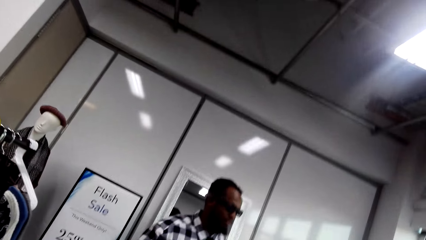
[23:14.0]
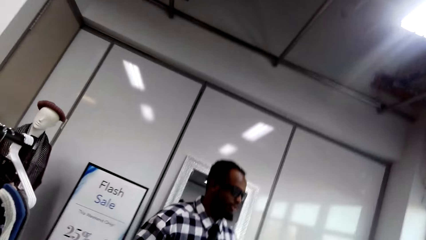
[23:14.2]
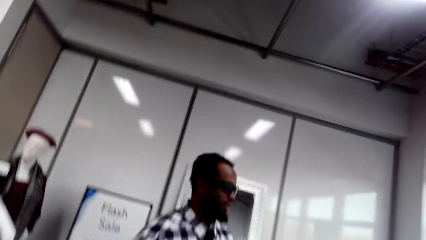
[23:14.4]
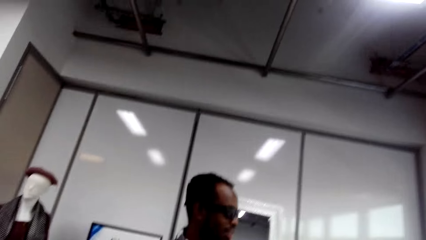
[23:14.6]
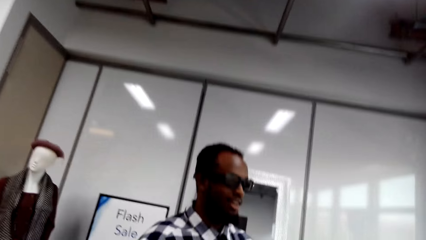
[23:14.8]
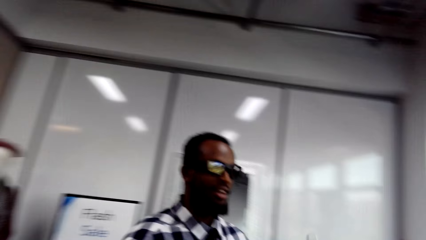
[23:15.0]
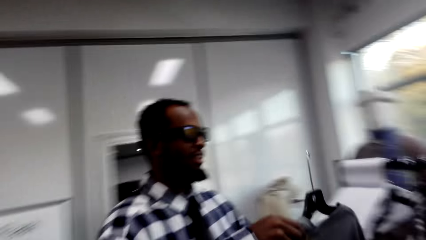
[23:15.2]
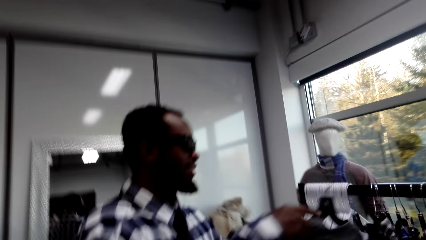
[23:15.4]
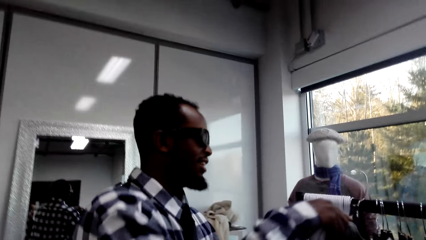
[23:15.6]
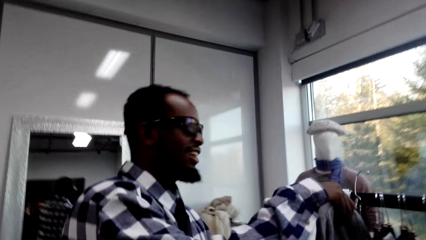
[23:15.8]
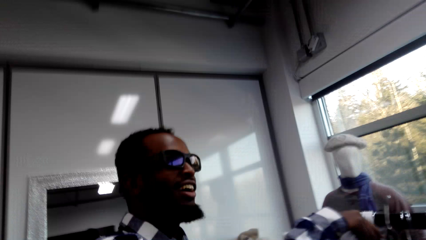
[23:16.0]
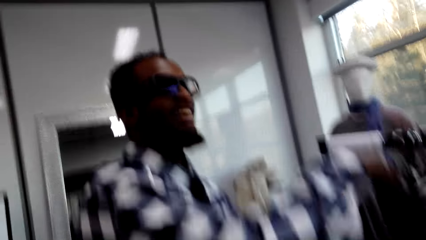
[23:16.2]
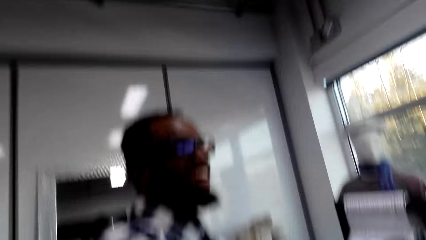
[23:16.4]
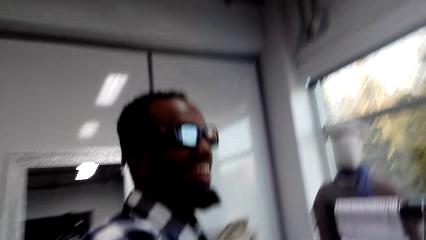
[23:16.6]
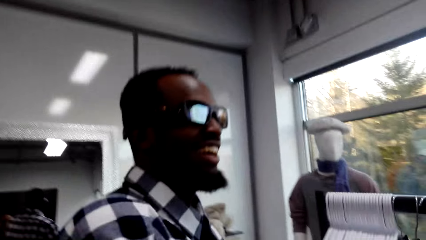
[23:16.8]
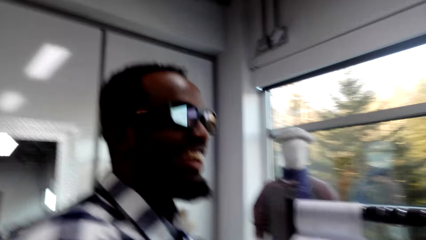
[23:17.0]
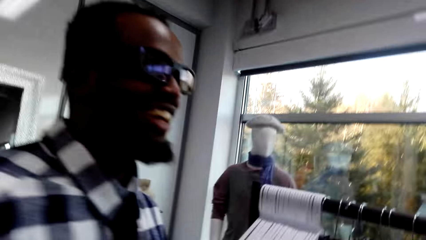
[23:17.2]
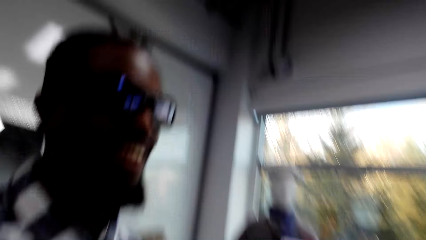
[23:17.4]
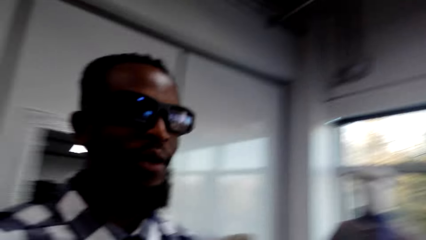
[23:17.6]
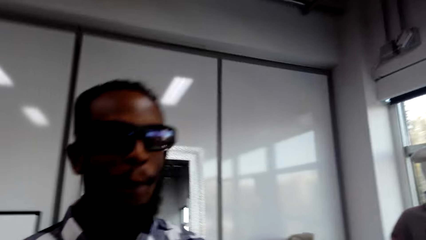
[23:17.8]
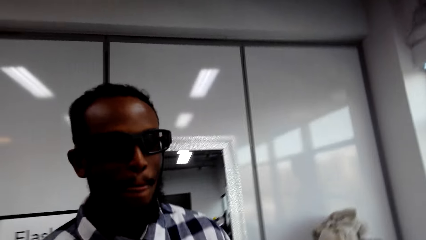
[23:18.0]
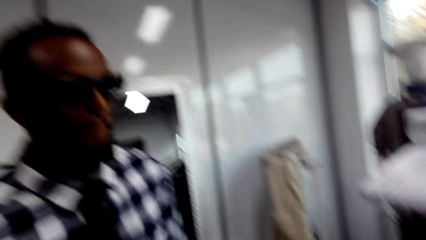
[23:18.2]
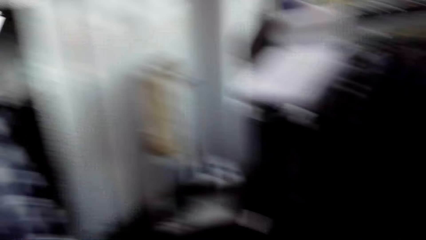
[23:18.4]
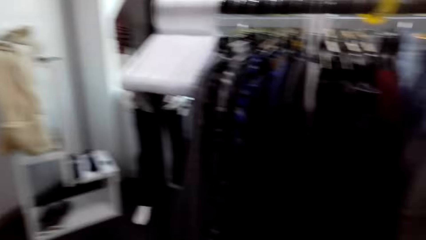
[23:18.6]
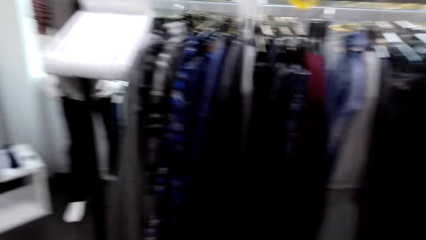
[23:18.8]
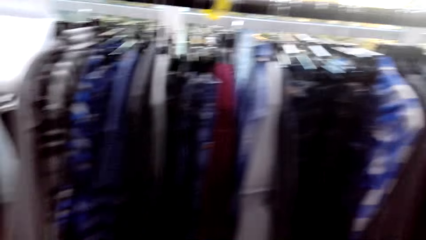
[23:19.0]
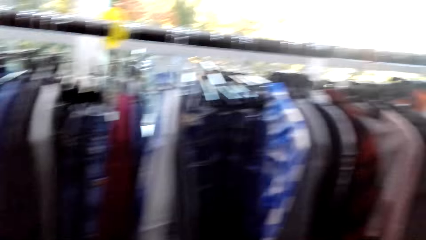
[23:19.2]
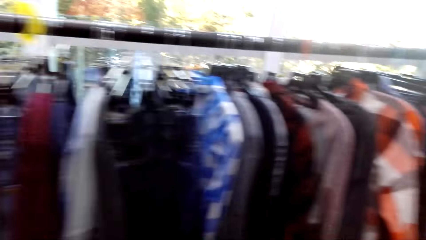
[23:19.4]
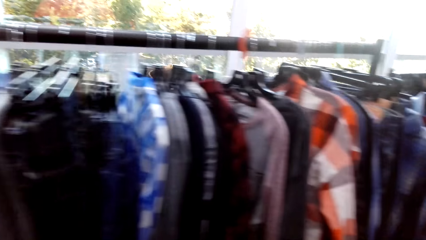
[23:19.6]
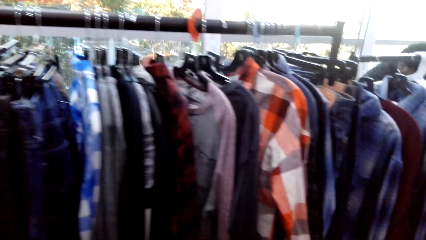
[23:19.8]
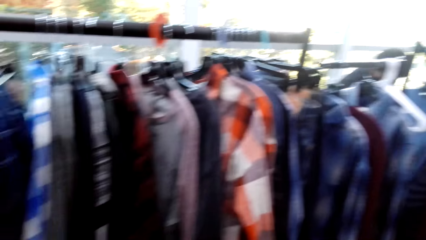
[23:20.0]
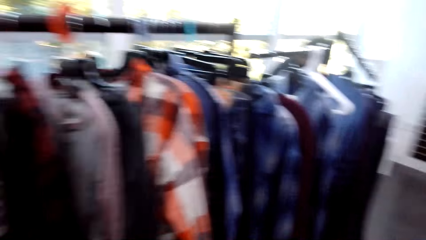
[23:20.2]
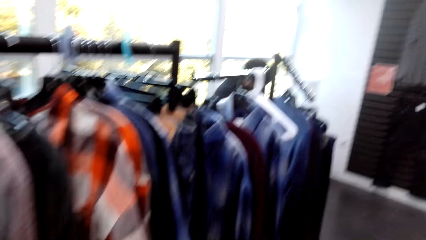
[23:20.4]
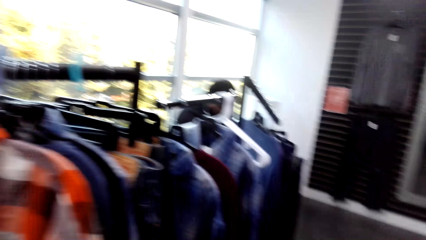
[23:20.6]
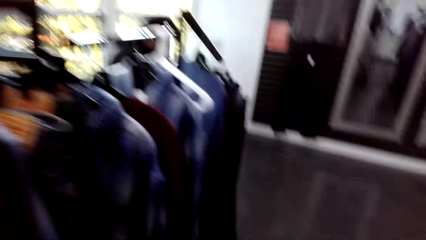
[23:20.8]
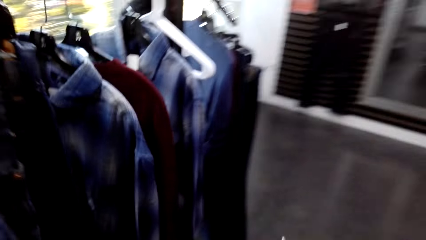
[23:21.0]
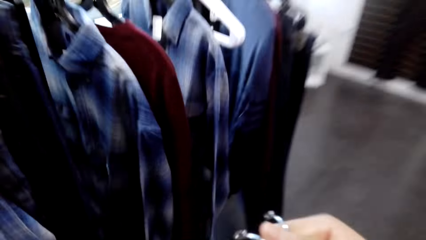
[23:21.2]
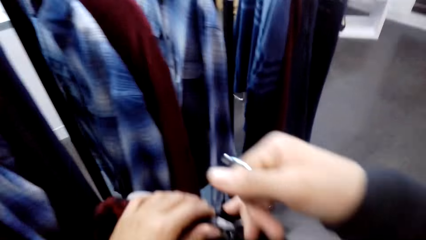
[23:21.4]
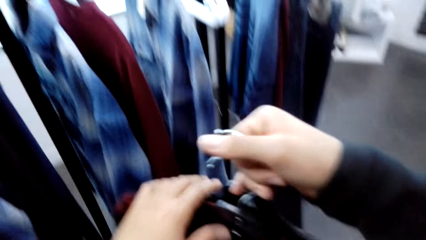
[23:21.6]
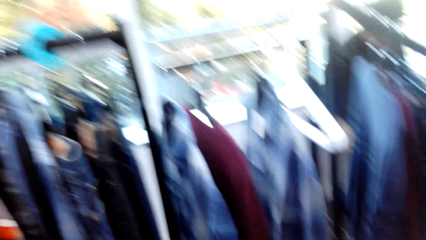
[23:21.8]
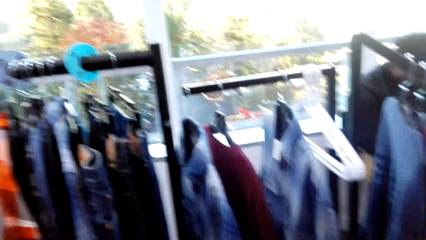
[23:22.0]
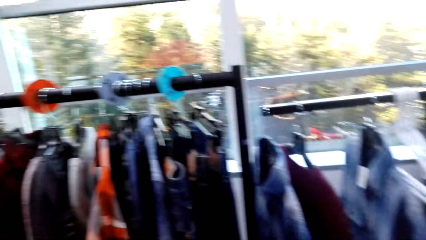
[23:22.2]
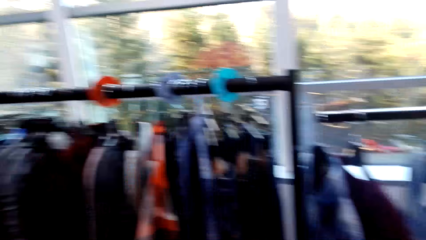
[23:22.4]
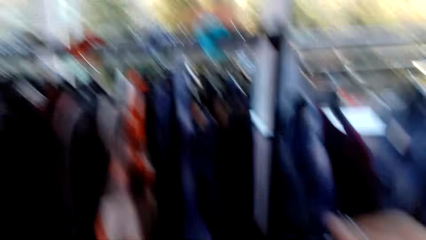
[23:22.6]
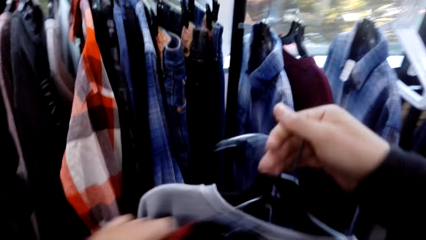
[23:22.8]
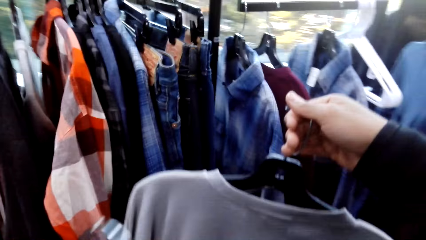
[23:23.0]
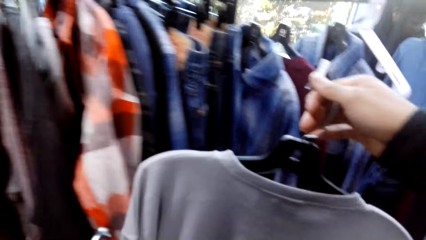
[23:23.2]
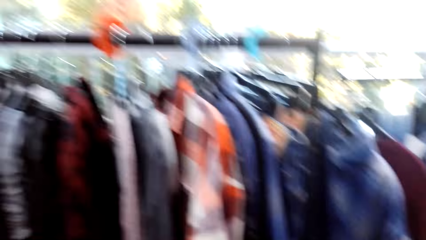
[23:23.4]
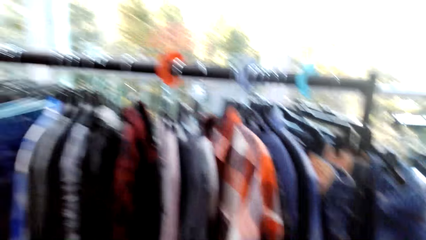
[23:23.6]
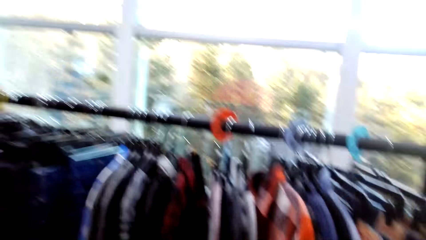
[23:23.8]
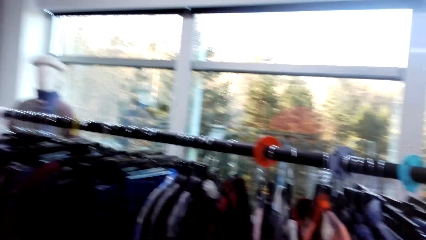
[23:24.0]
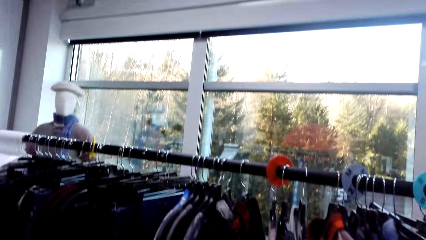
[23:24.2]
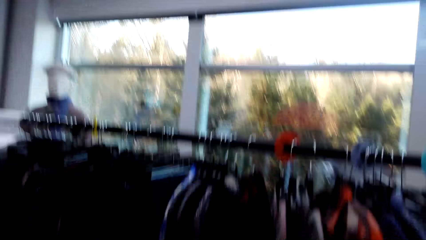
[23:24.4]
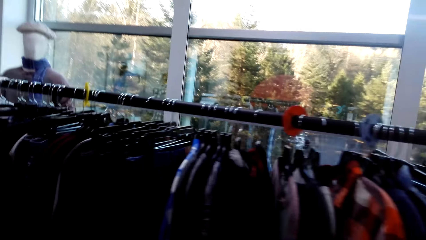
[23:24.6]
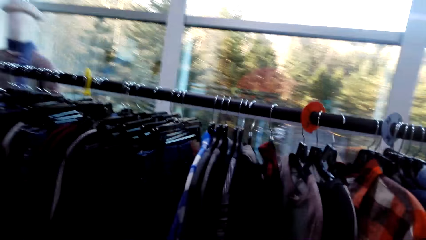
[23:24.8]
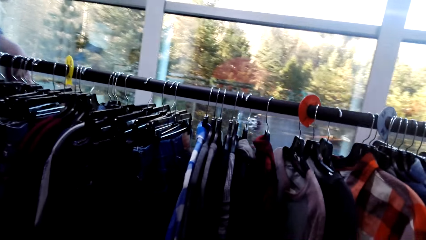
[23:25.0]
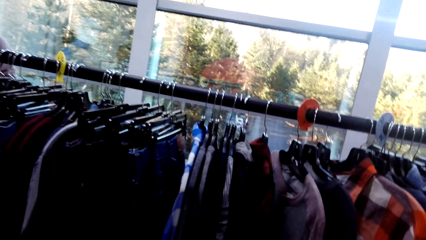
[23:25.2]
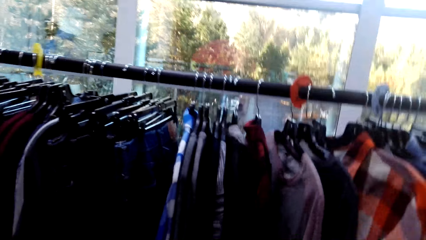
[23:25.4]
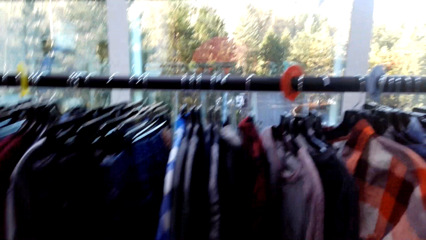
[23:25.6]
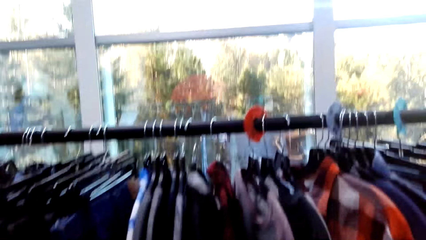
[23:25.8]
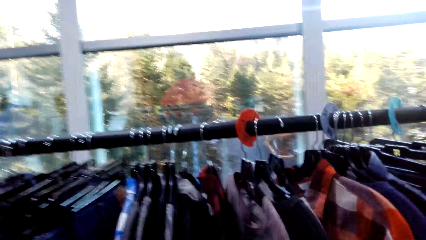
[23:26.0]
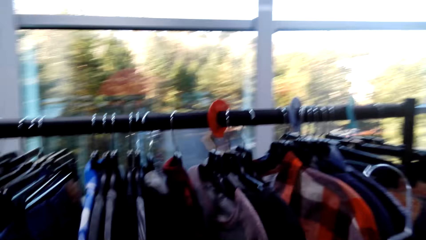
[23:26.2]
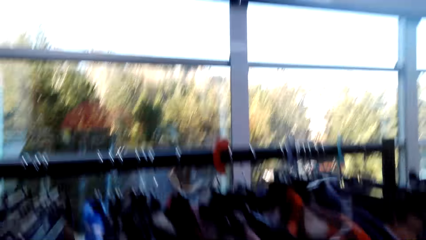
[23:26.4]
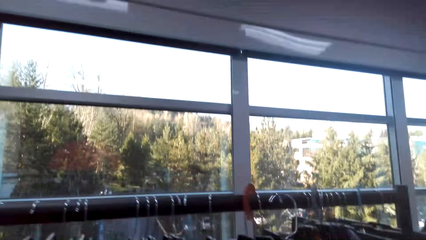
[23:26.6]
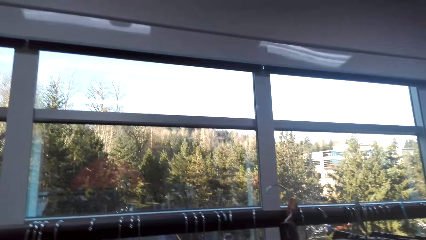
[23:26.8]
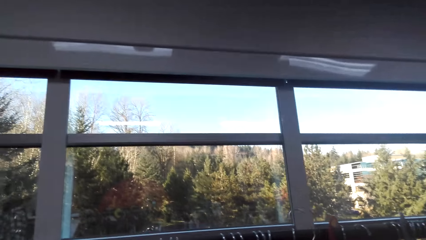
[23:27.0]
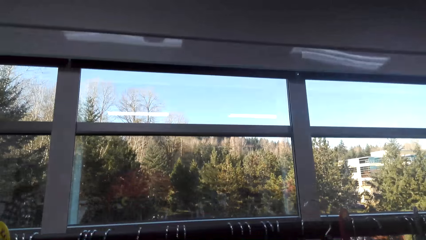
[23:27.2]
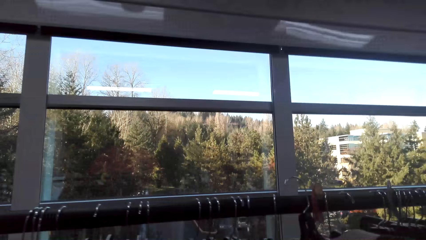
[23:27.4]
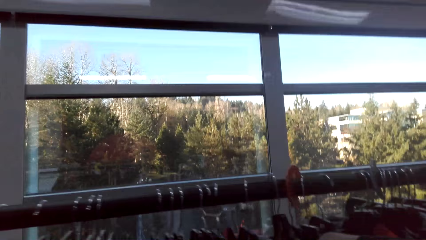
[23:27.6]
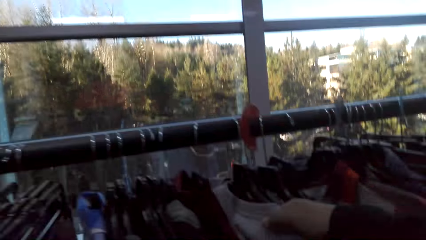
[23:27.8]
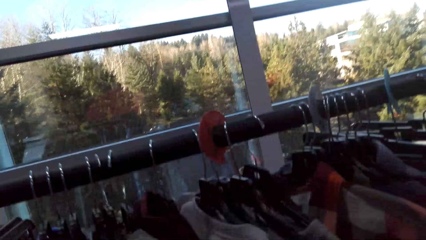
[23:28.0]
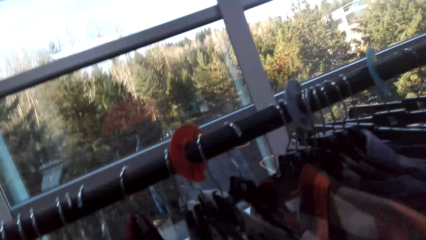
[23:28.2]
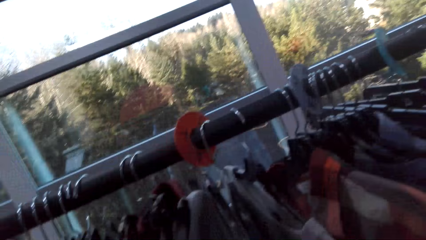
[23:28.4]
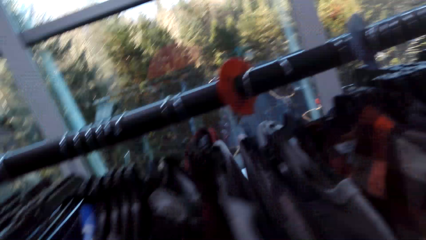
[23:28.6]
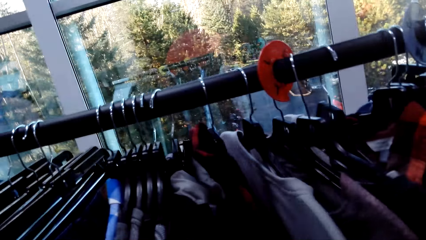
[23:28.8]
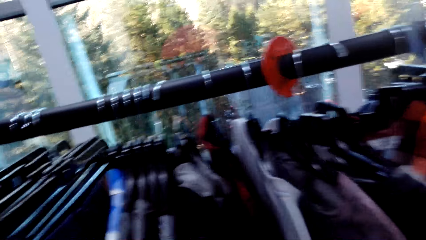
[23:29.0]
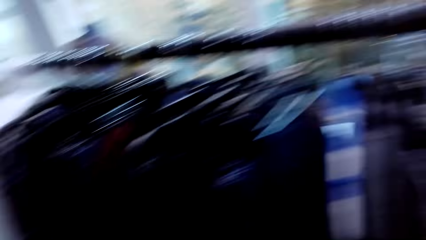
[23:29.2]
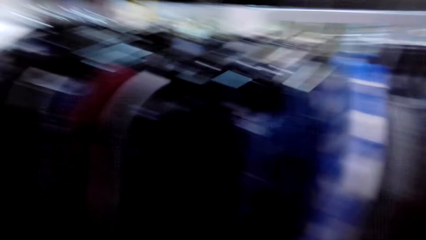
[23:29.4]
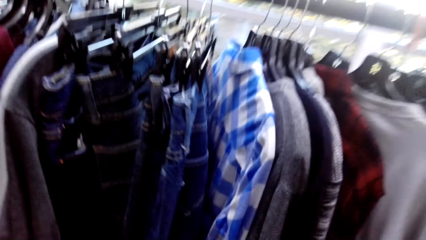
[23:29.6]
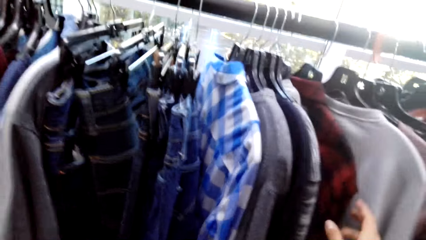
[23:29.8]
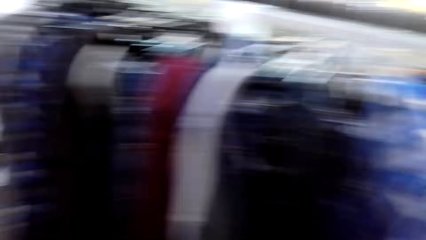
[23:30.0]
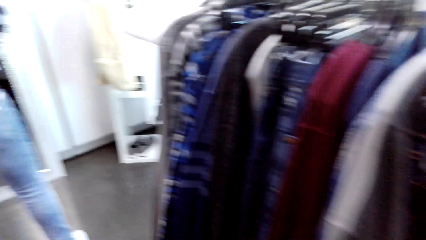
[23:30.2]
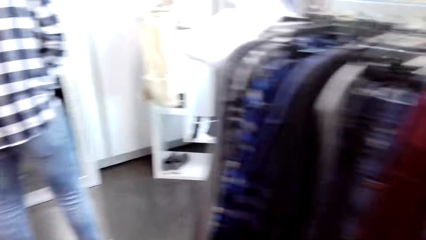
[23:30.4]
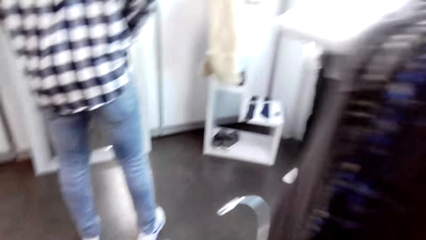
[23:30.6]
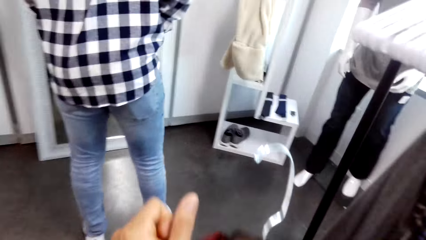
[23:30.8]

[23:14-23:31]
A person walks around and returns a cloth on the rack. The person walks around. The camera wearer walks around. Another person holds clothes with the left hand. The camera wearer looks around. They hang the shirt.
